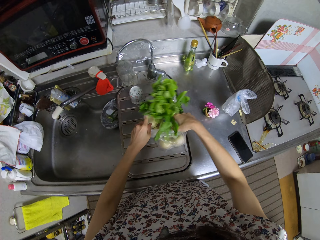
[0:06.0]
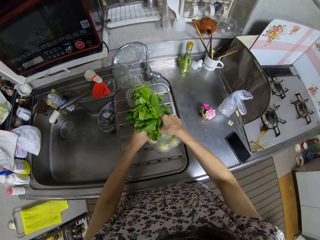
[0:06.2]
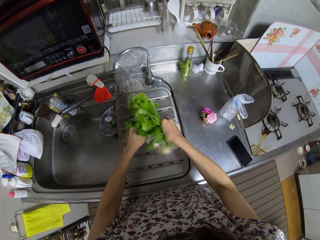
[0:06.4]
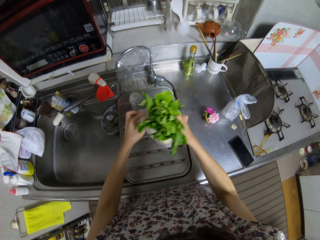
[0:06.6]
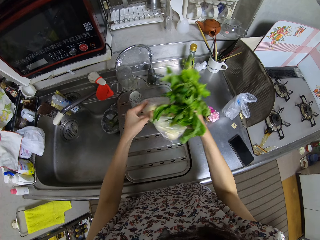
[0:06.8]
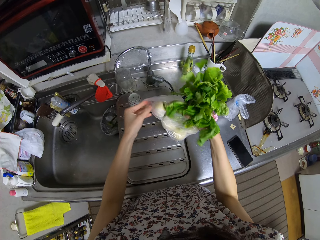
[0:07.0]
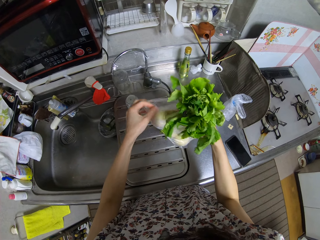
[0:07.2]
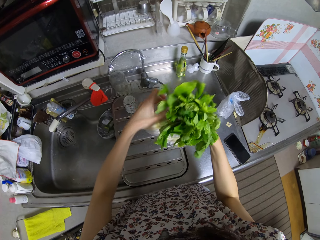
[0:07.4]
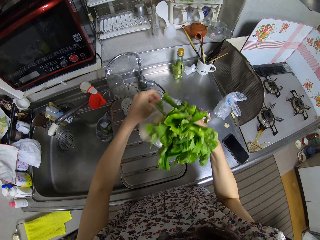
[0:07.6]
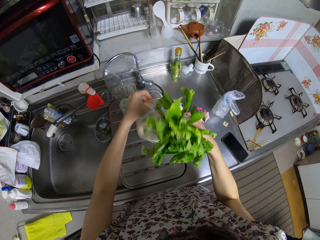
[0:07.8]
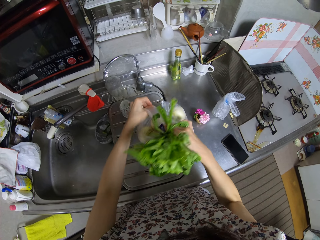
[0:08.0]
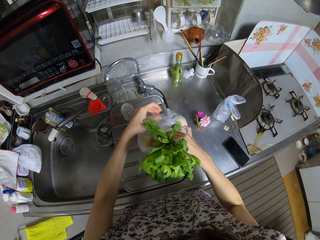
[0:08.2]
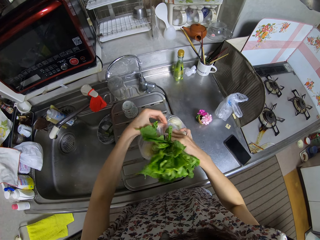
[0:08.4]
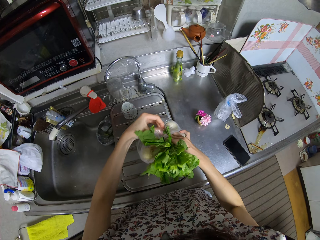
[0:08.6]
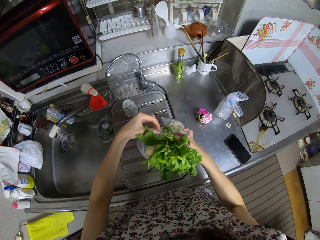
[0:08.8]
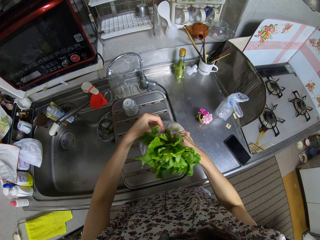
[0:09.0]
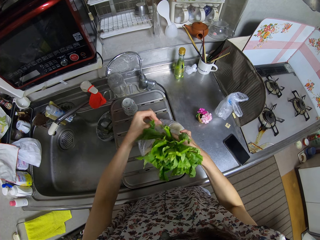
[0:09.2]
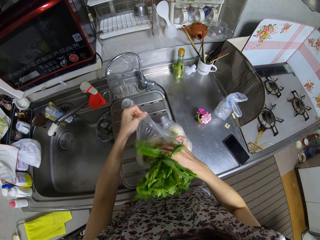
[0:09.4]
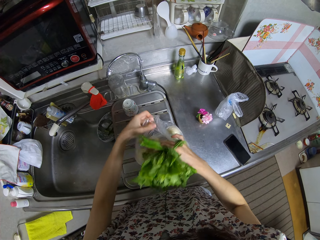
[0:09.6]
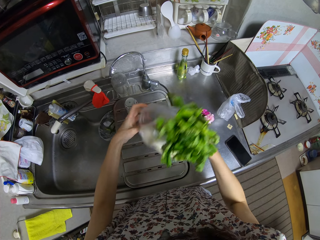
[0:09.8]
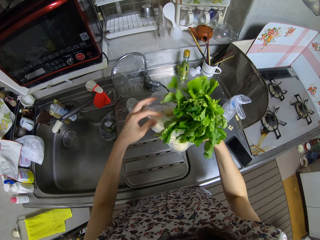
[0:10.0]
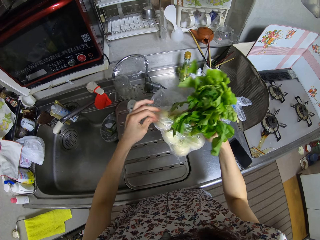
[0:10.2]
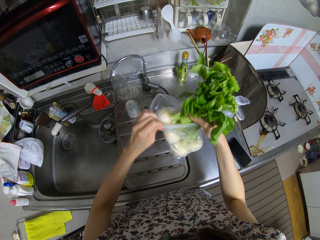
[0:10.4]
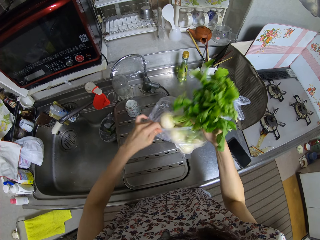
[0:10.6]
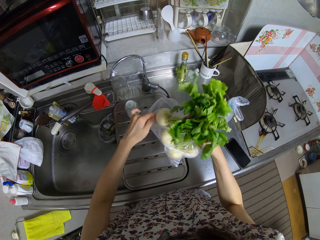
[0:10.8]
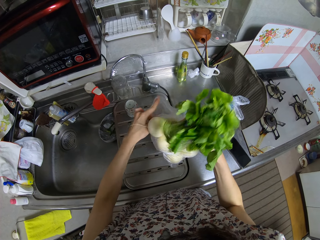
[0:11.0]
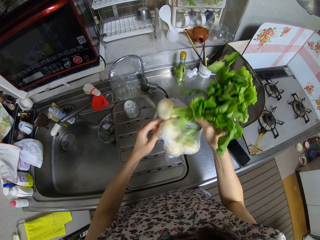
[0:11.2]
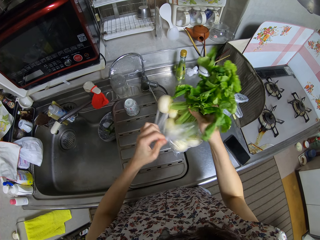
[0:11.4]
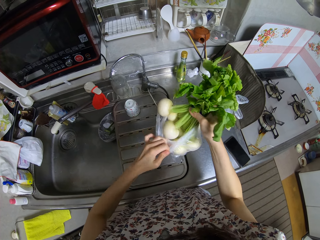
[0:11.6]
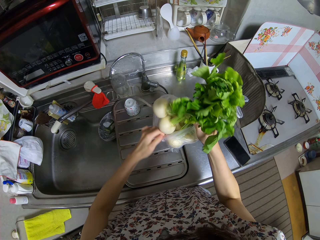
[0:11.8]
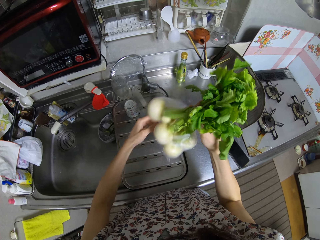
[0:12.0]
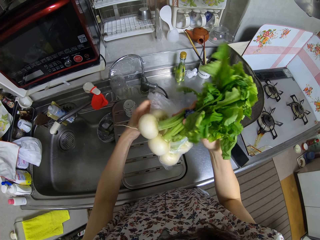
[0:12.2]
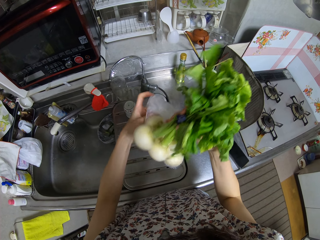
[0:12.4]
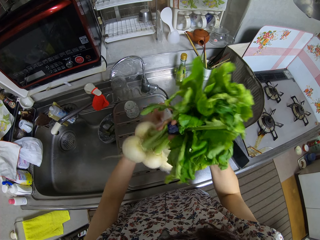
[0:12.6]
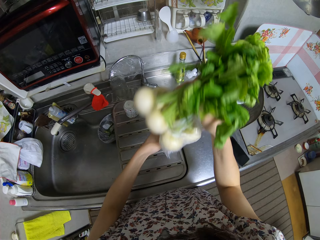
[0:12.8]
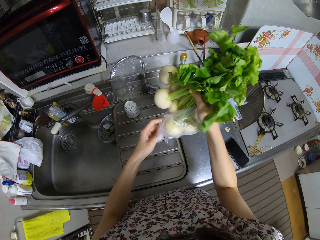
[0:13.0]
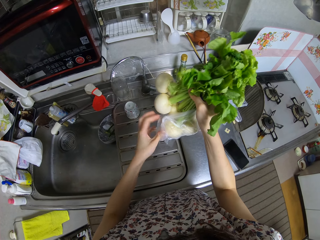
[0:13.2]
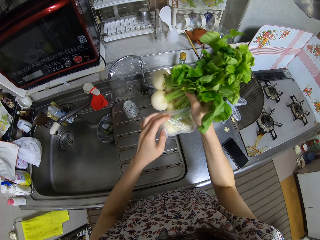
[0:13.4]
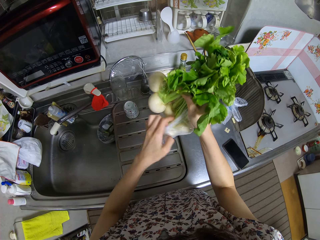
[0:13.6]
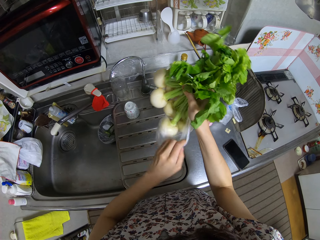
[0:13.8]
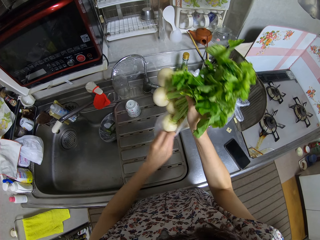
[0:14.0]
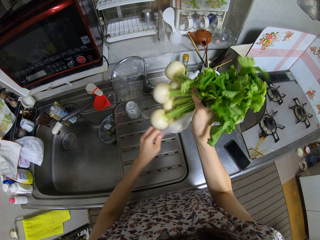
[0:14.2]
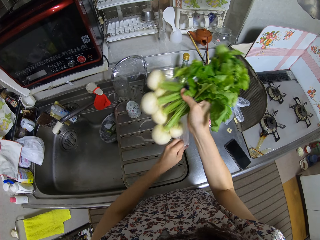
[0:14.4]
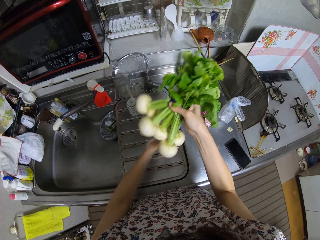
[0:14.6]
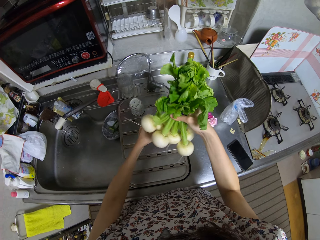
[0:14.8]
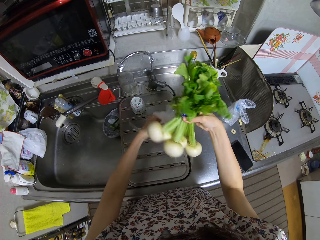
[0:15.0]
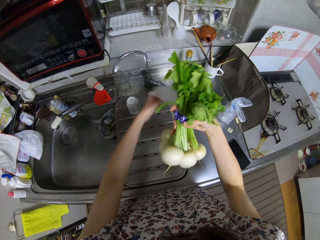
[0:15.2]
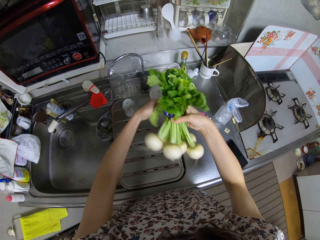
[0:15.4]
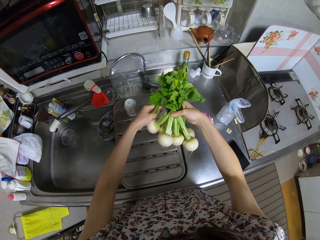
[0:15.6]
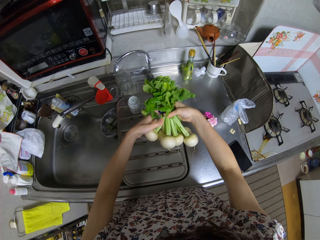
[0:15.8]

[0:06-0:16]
The camera wearer takes off the paper. They bring out the turnips from the bag.

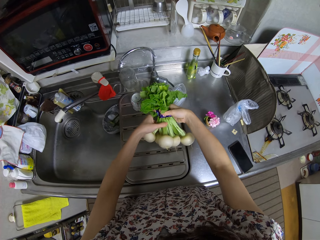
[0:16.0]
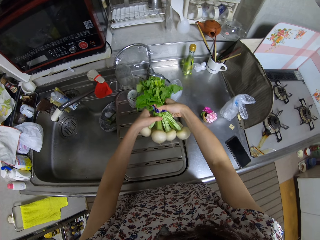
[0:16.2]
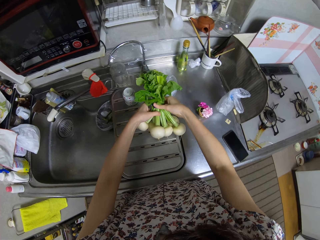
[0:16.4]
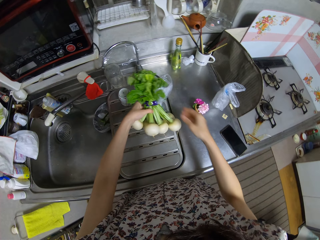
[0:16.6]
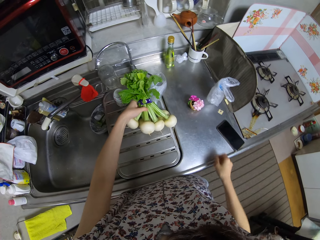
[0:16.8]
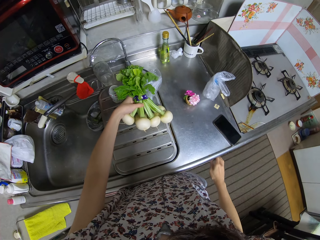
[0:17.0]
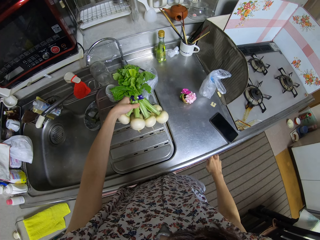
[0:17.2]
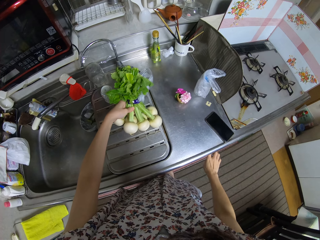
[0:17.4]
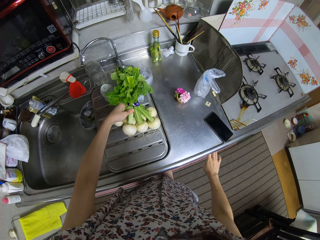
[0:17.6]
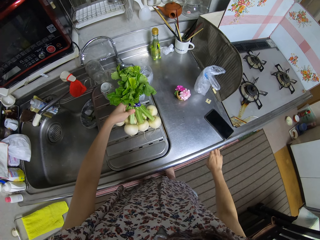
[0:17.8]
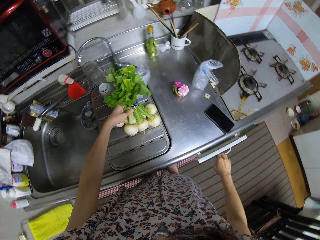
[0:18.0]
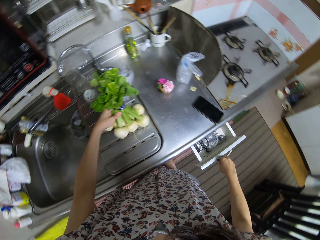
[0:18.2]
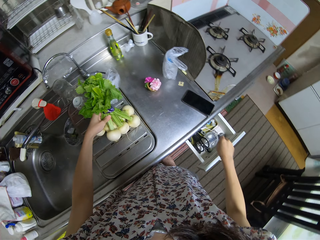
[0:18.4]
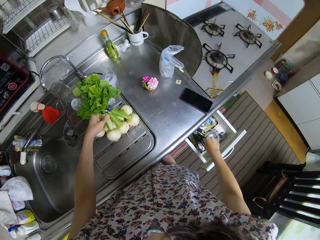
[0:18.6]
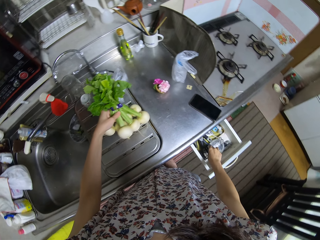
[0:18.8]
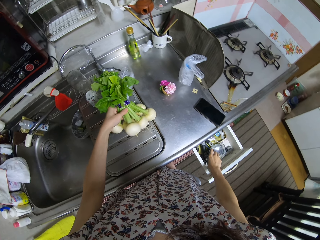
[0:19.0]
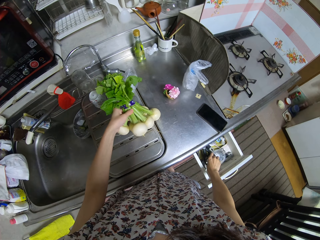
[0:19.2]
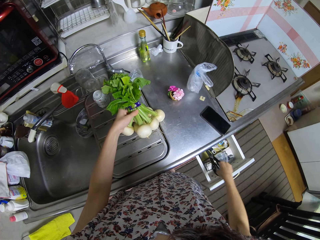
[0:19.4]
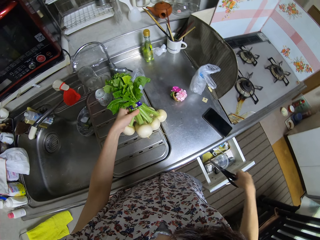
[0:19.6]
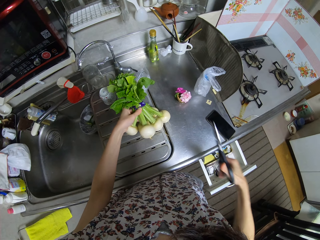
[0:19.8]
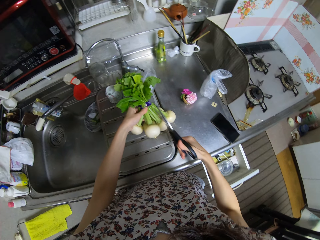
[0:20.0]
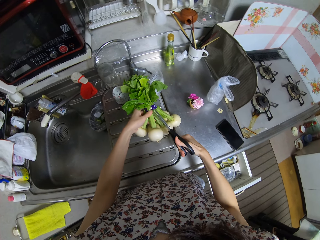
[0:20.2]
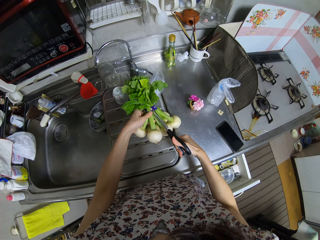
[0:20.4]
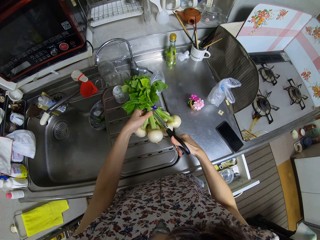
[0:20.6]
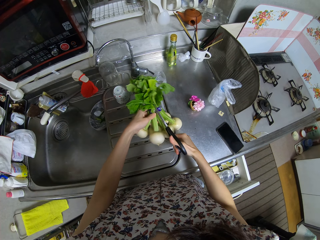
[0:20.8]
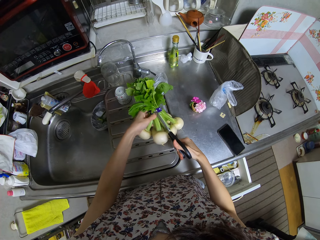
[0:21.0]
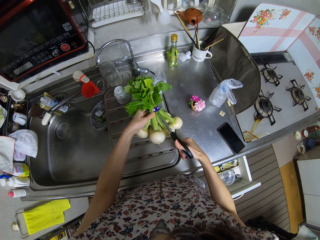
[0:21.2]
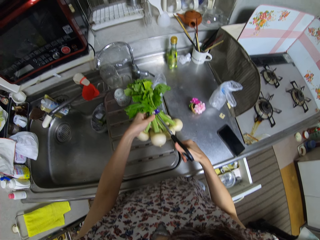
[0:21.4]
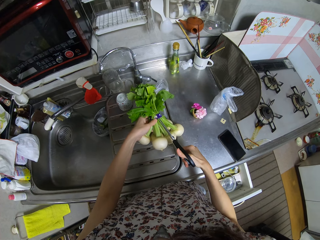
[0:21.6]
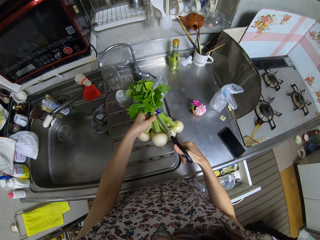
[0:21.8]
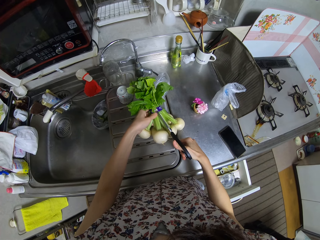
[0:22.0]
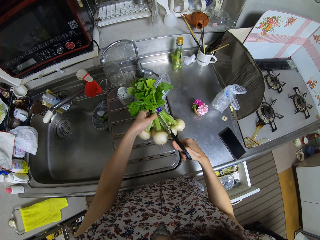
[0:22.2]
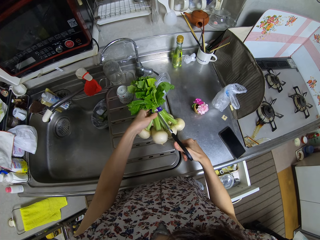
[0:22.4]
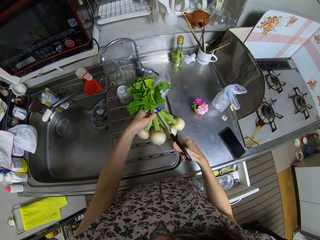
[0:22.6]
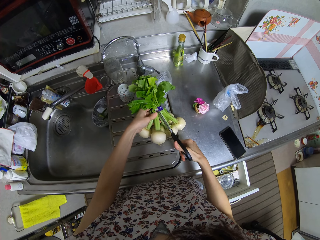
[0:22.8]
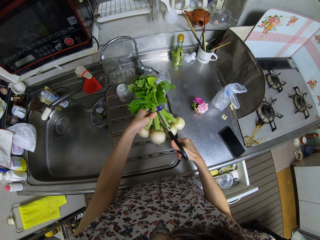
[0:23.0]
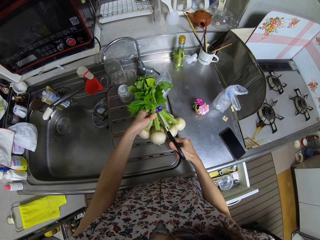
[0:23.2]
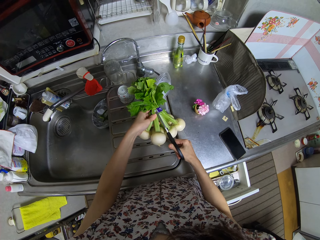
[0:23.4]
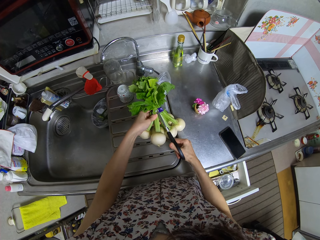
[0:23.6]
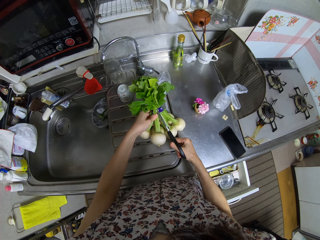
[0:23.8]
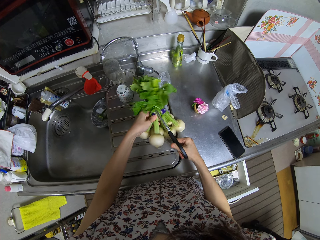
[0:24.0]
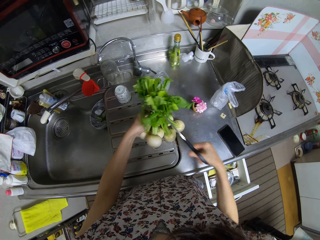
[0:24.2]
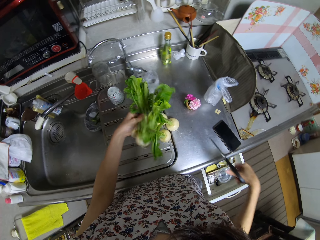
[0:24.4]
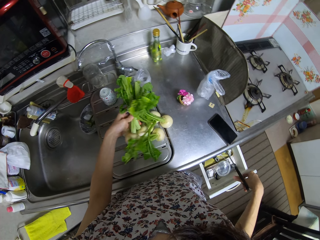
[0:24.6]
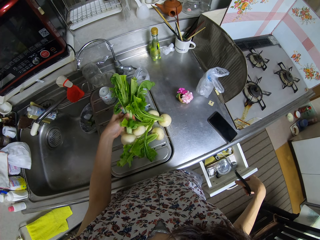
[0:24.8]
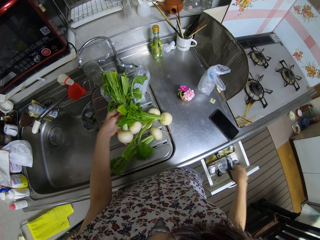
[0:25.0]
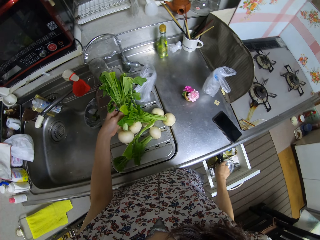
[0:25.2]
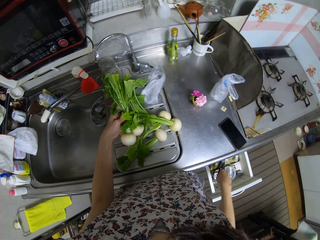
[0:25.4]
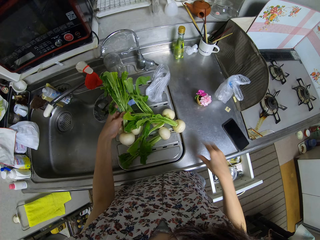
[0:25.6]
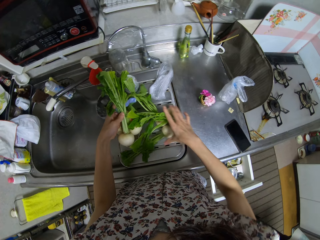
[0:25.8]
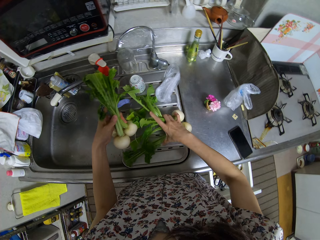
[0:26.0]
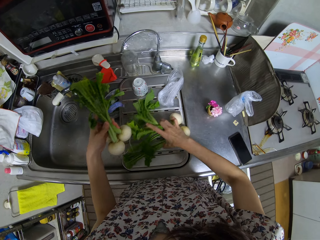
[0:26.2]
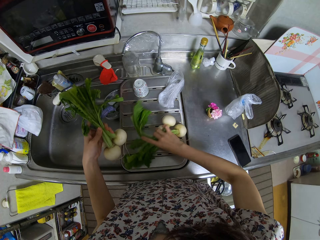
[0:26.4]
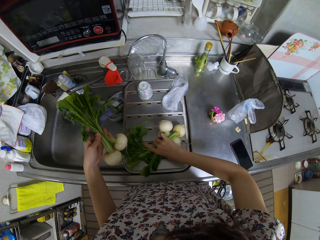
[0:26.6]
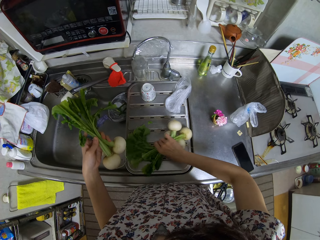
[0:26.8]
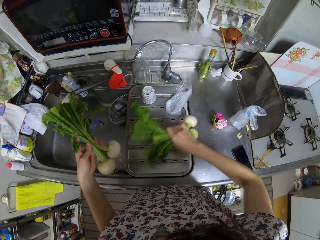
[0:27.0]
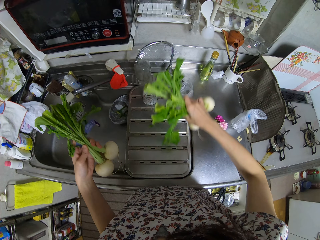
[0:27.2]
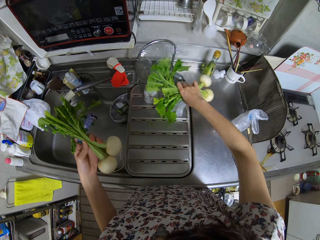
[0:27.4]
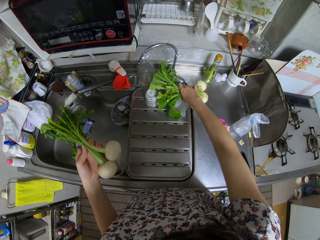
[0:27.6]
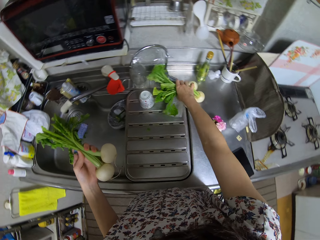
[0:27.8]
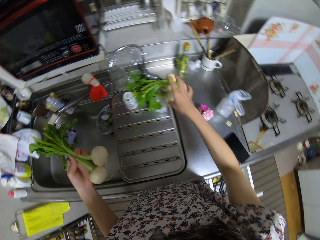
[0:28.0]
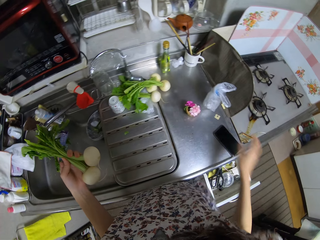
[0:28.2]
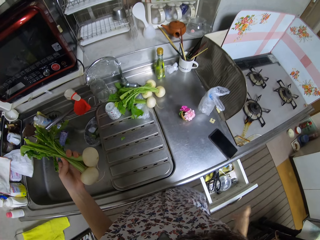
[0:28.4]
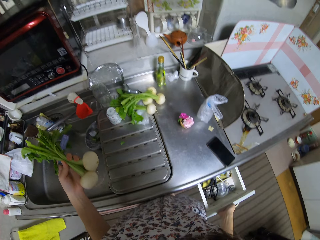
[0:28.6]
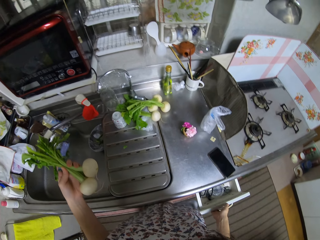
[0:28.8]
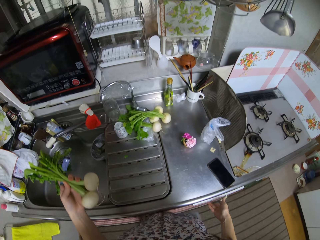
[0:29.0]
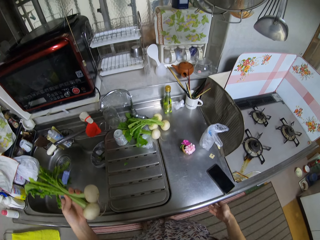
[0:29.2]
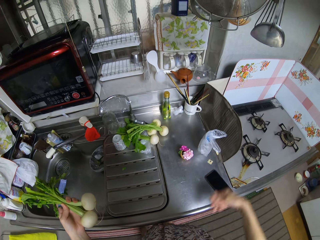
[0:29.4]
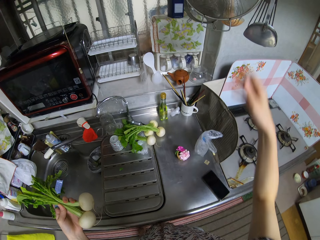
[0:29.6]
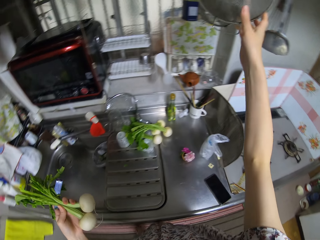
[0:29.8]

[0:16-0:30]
The camera wearer places the turnips on the sink. He opens a drawer, picks up the scissors from the drawer and cuts a rope on the turnips with the scissors. He drops the scissors in the drawer. He holds three turnips in his left hand. He moves the other turnips to another part of the sink. He closes the drawer.
